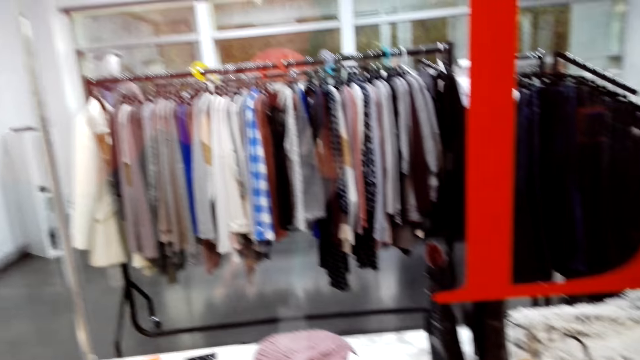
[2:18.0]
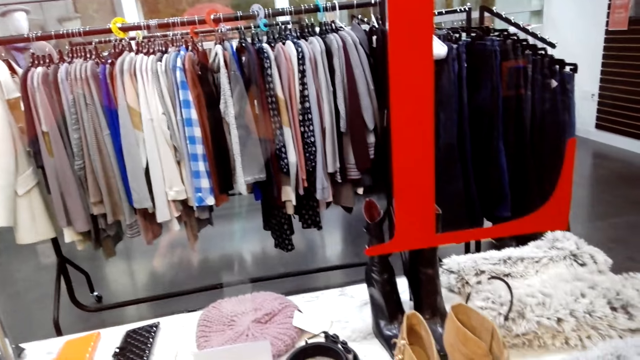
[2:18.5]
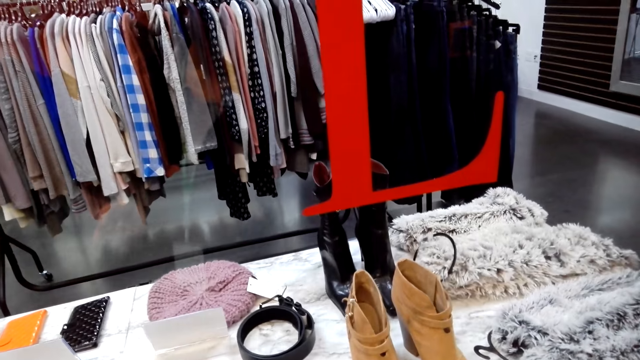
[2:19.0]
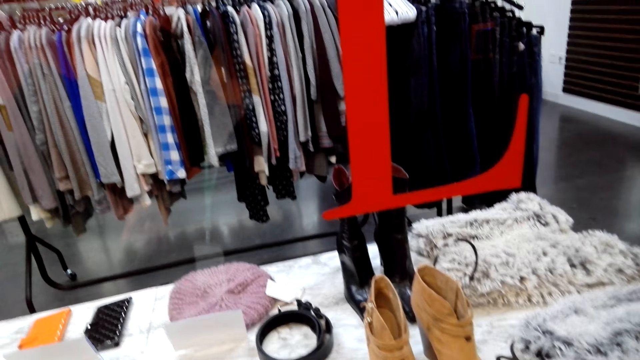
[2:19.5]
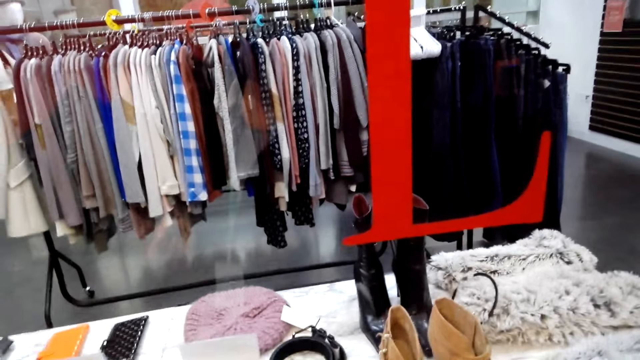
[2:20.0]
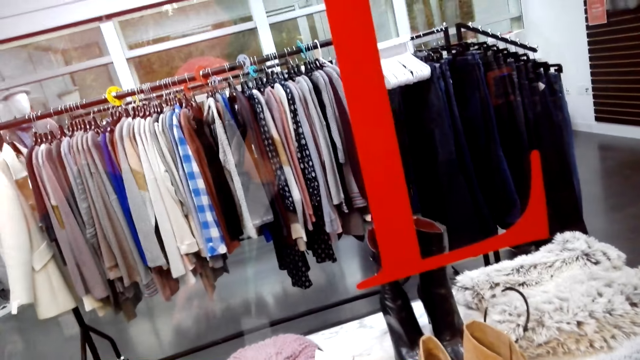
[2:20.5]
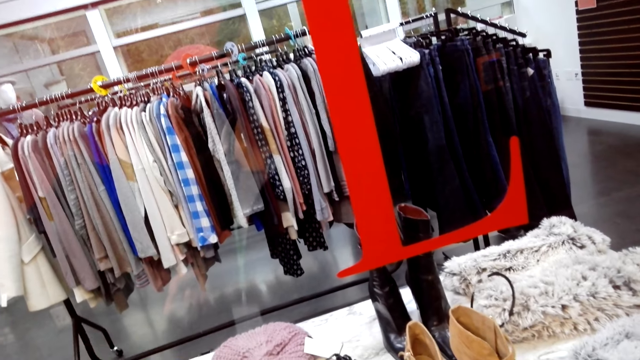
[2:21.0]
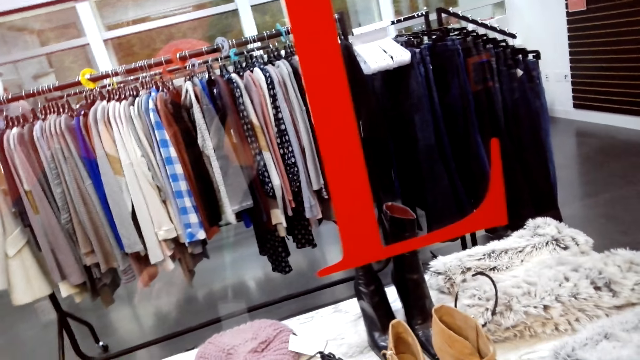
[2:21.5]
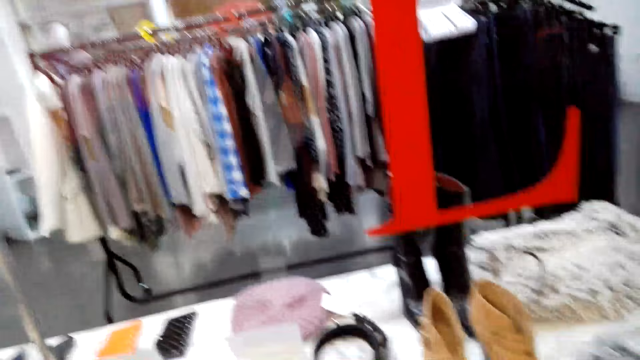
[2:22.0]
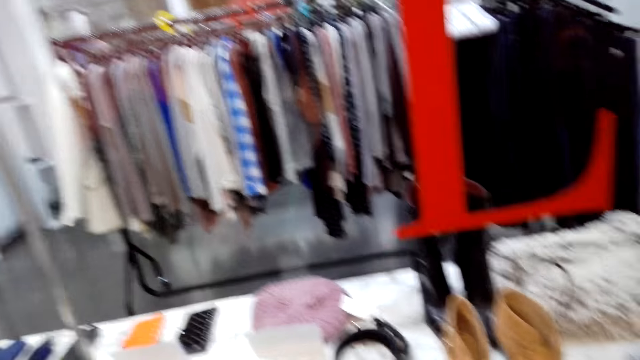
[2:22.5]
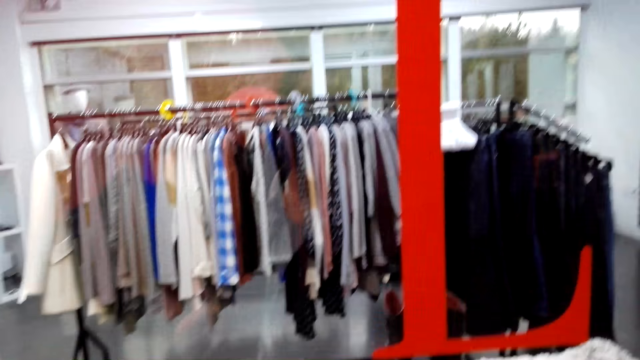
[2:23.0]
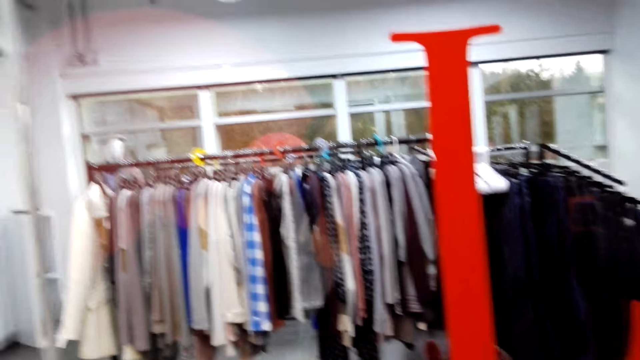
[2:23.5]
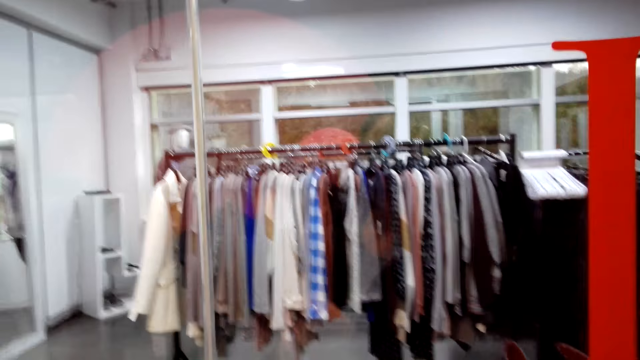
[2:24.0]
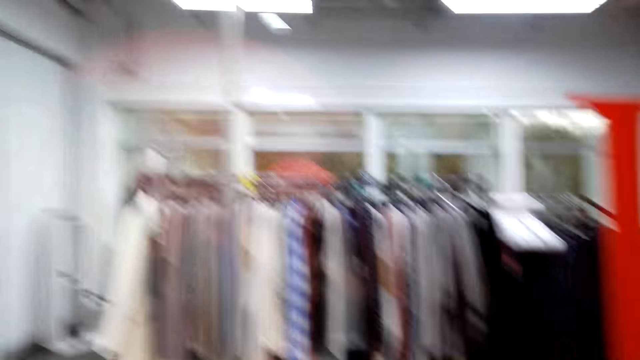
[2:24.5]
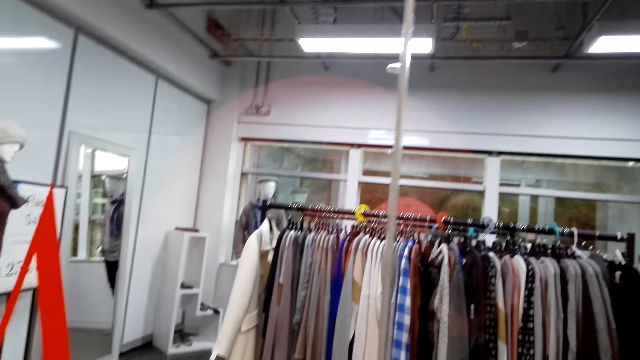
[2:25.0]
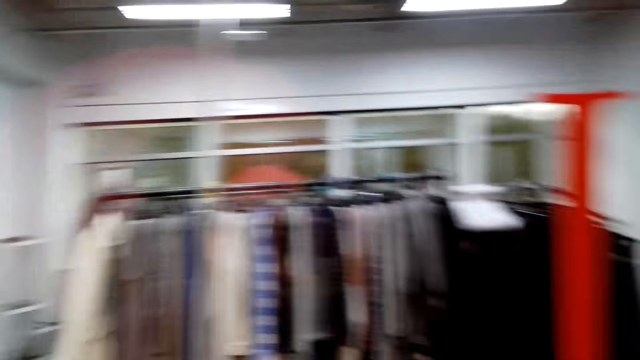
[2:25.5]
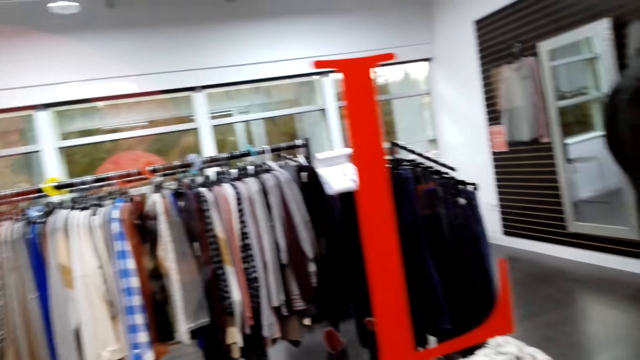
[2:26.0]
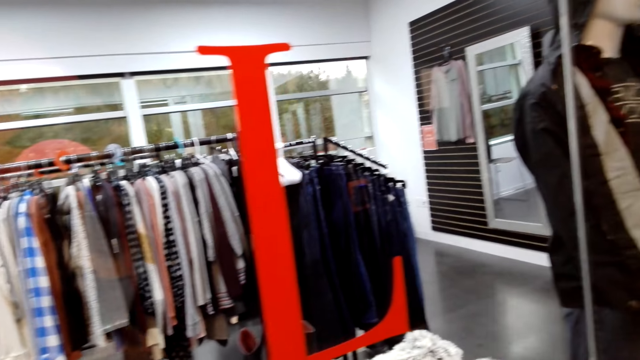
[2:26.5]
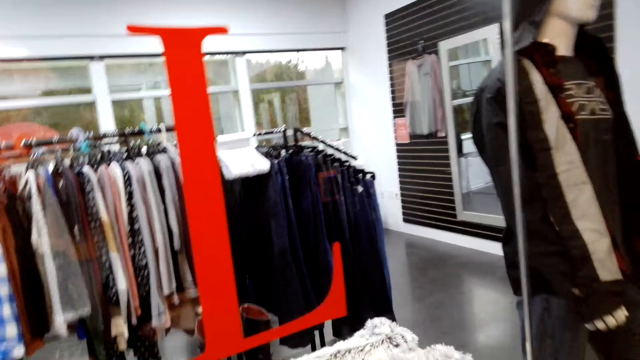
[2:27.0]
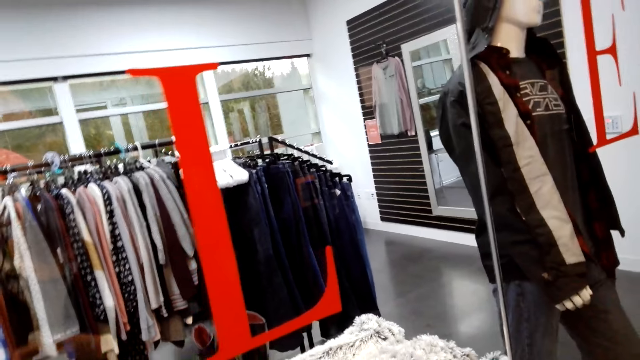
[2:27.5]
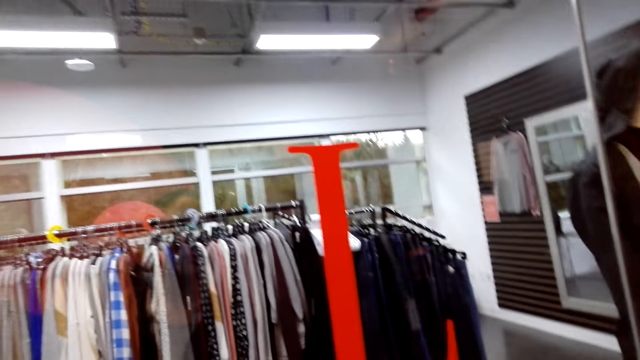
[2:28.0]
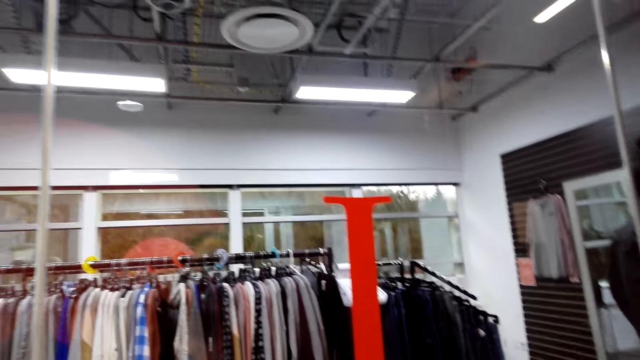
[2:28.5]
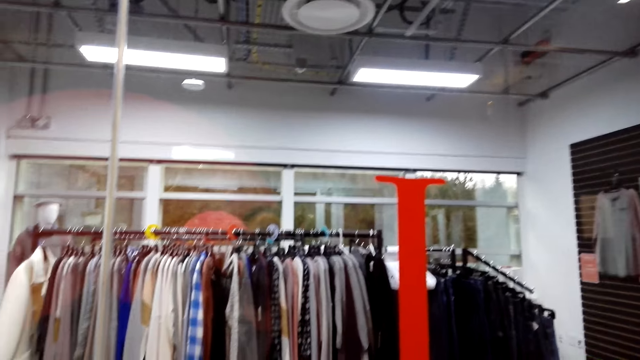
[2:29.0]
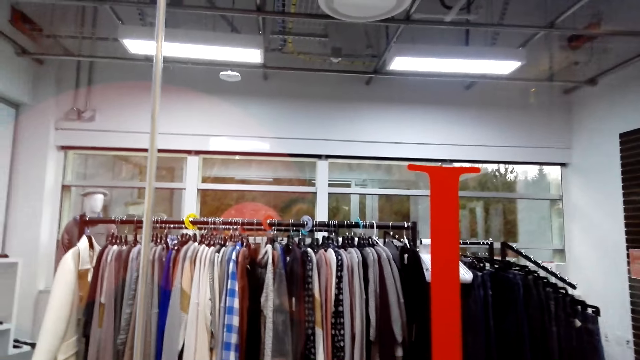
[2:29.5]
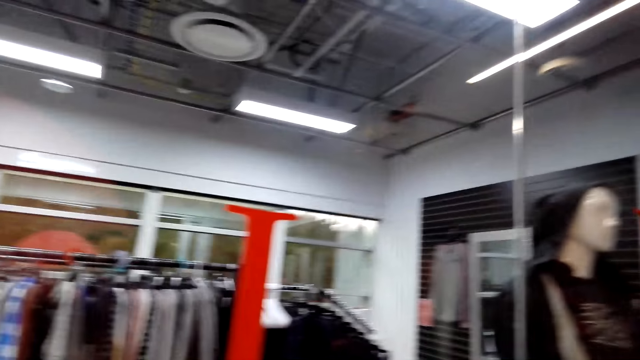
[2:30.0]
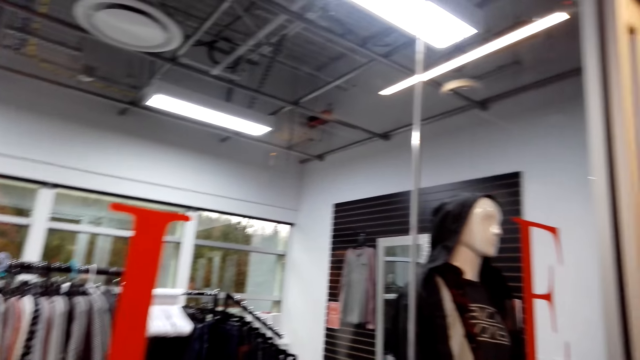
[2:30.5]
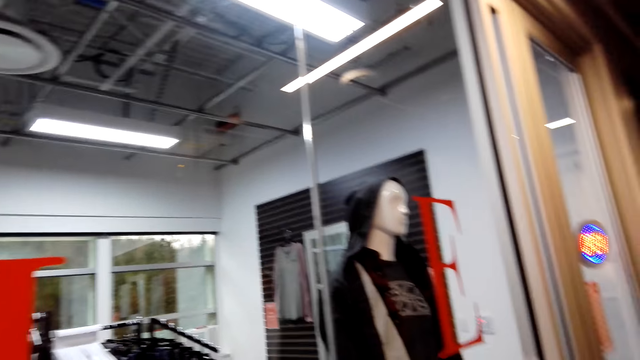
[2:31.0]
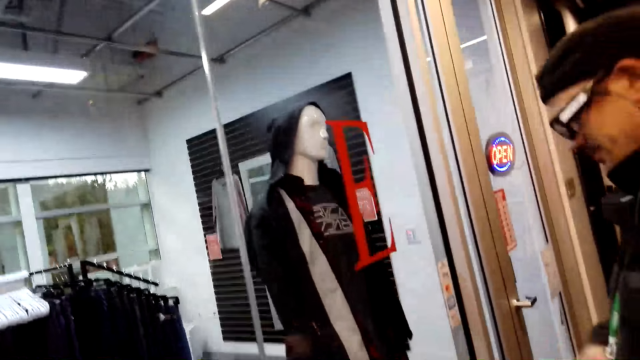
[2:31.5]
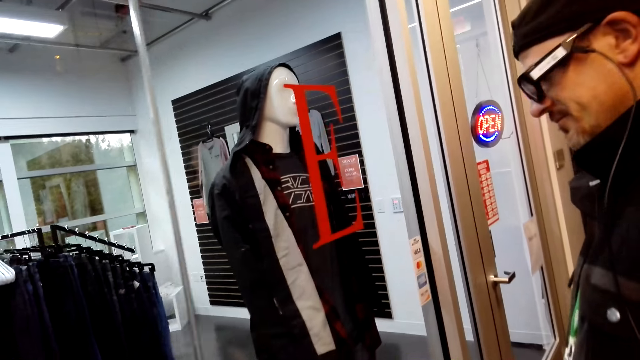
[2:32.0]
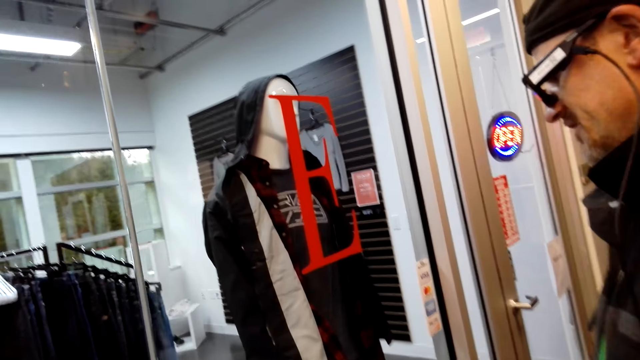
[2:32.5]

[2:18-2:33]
The camera wearer converses with a man. The man converses with the camera wearer. The camera wearer converses with the man. The man converses with the camera wearer.

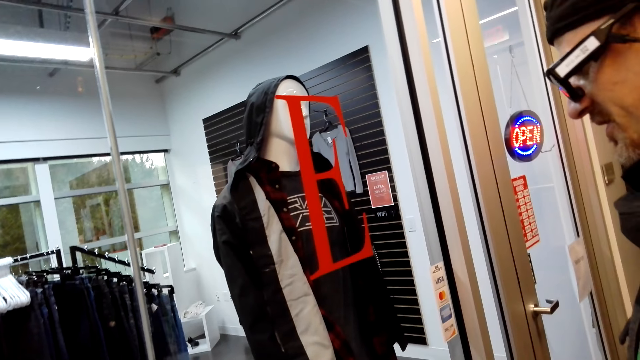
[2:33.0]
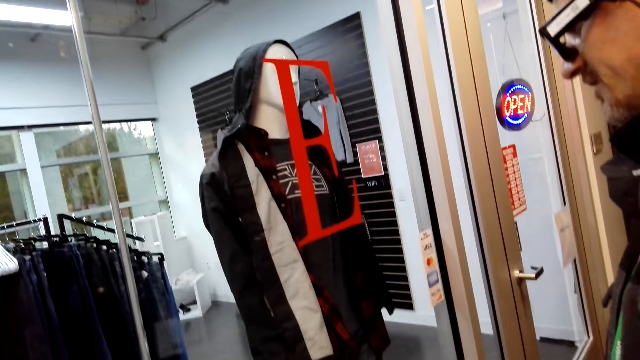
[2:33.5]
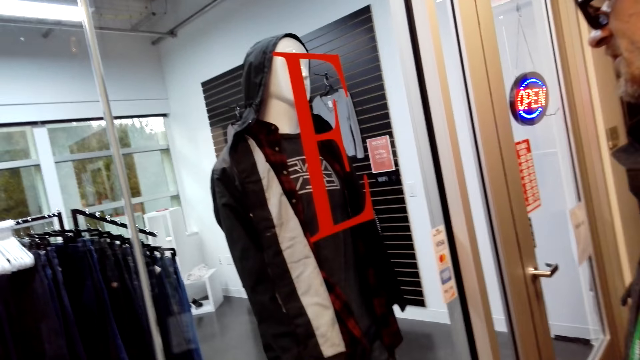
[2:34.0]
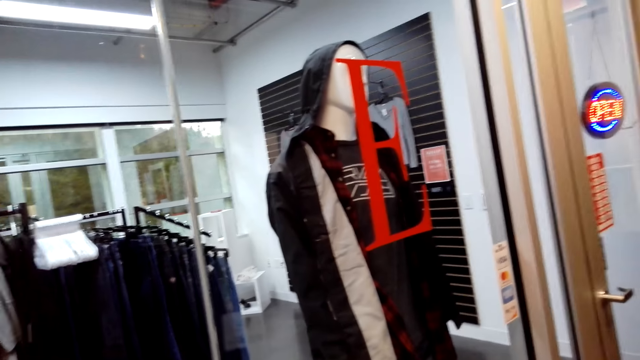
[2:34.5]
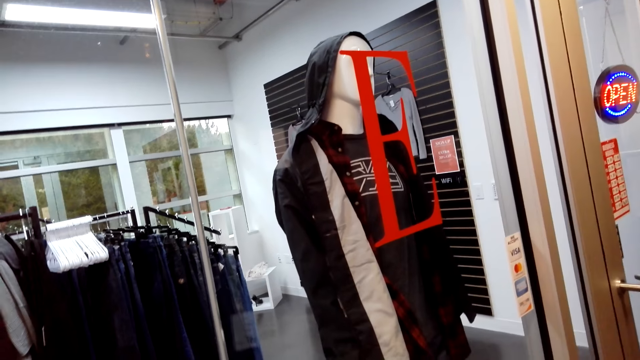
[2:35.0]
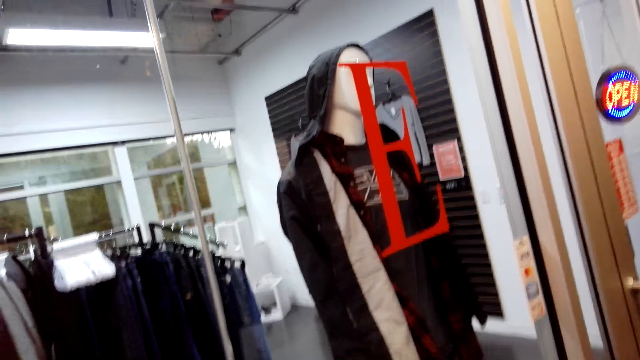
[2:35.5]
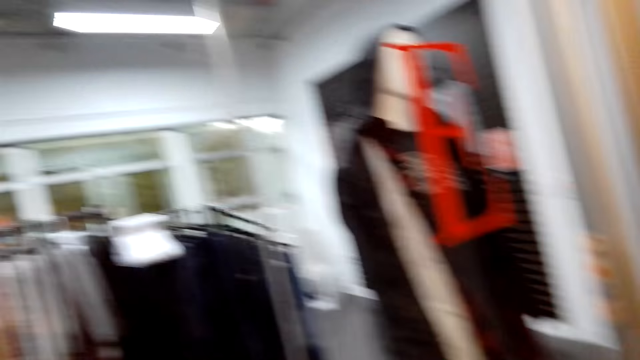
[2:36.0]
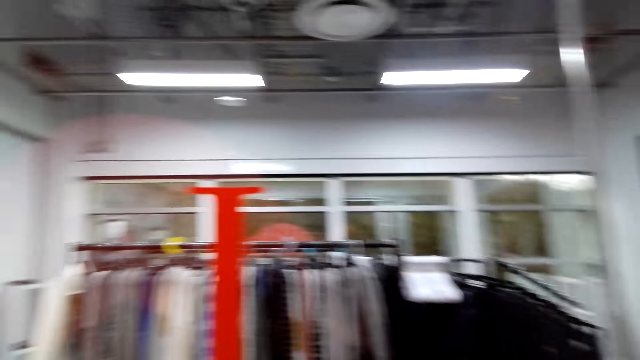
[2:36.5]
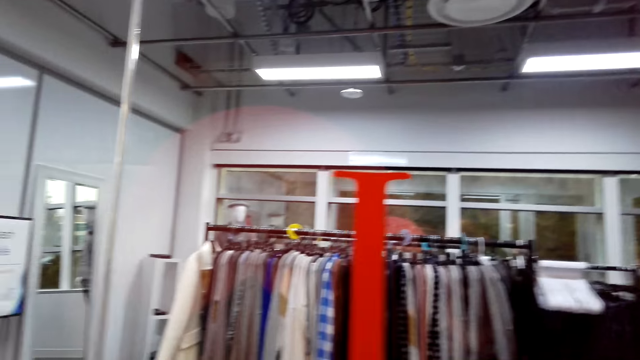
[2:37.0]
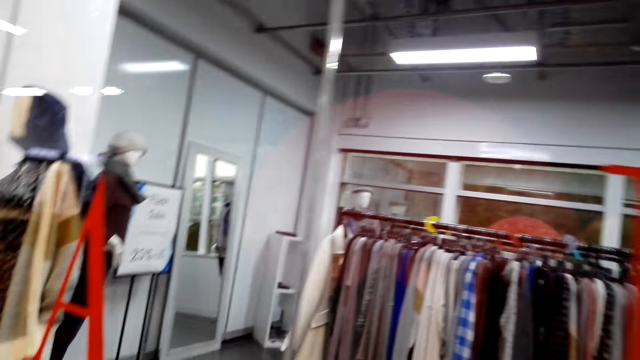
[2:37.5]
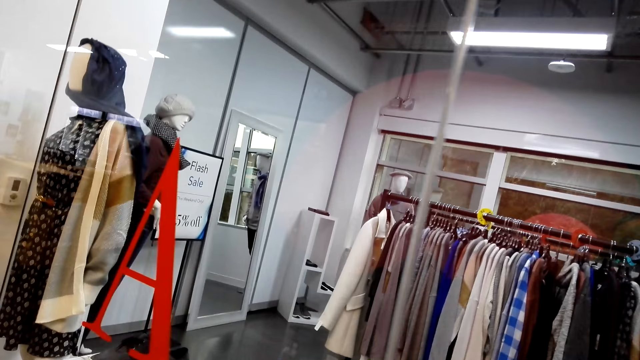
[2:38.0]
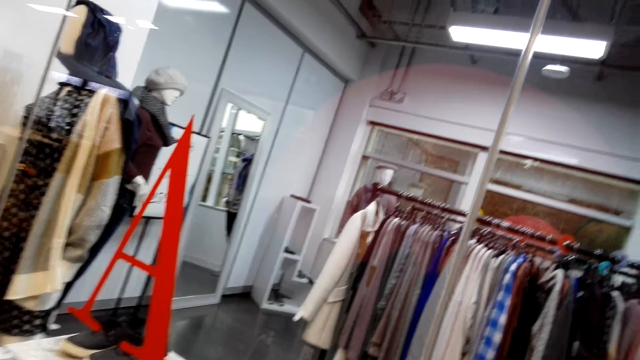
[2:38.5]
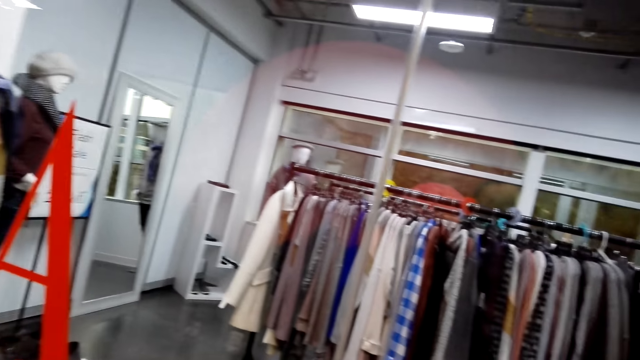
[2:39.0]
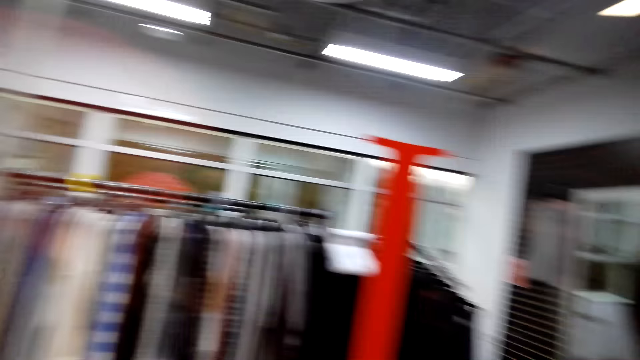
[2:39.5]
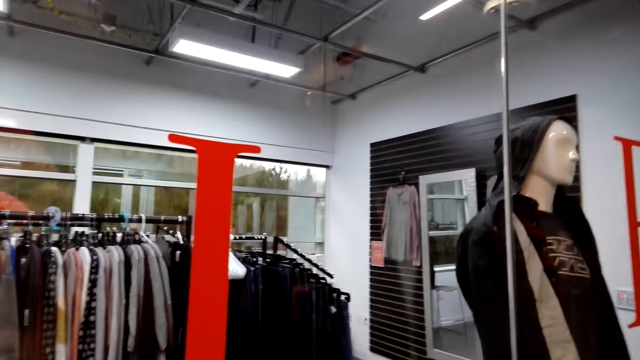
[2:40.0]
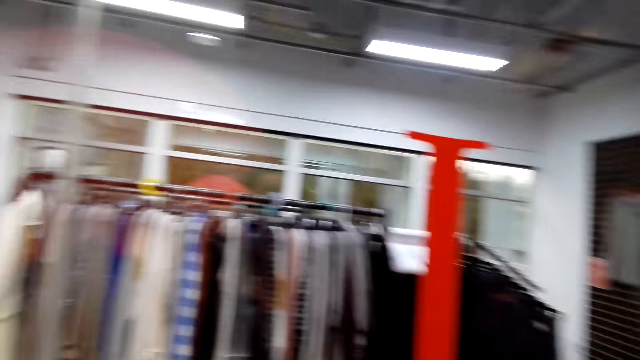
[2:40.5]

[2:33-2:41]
The camera wearer converses with a man.
